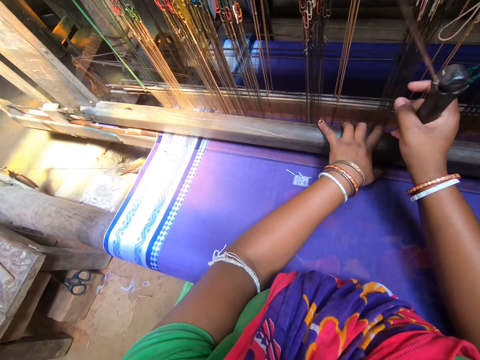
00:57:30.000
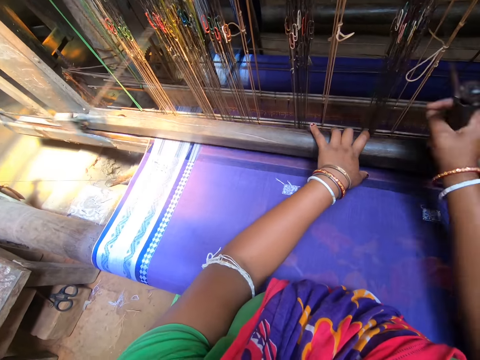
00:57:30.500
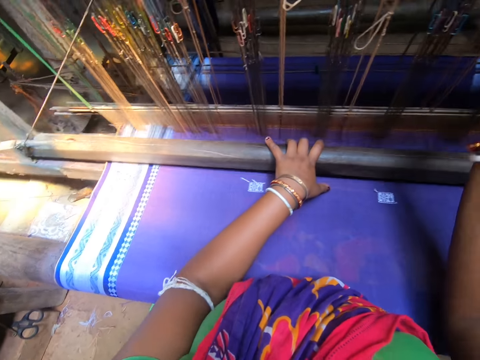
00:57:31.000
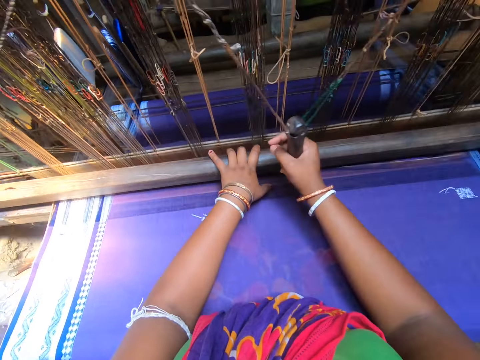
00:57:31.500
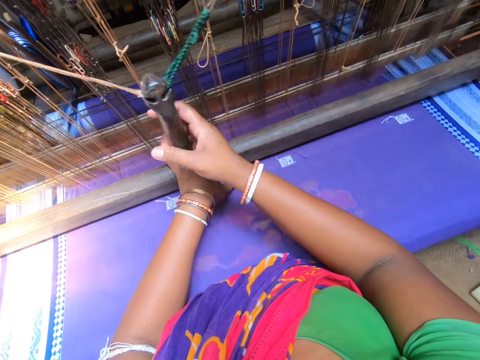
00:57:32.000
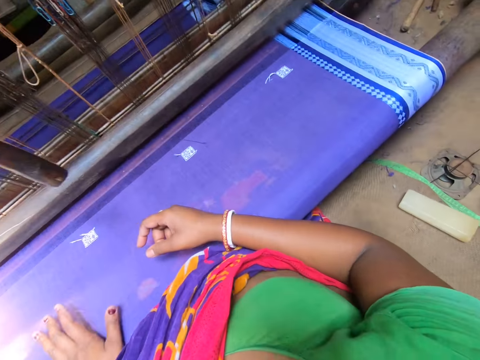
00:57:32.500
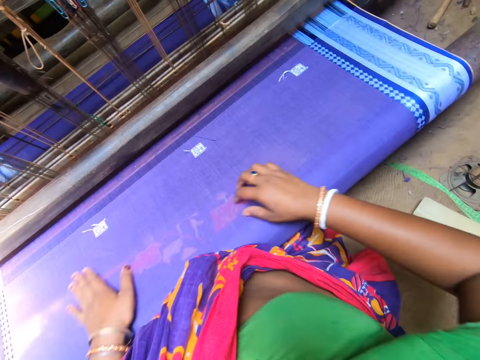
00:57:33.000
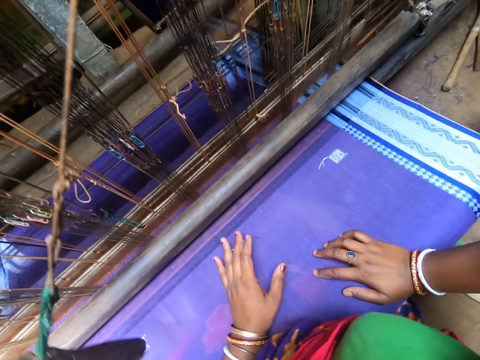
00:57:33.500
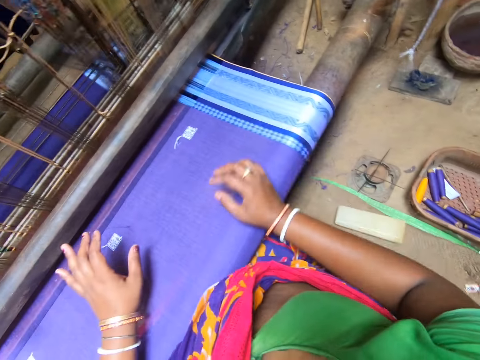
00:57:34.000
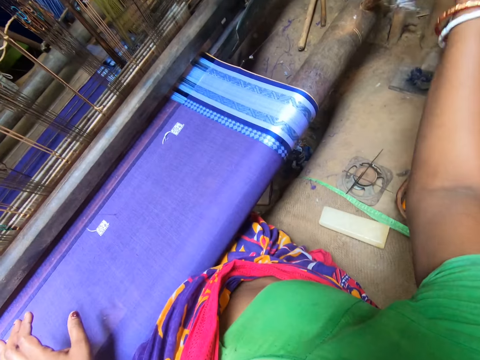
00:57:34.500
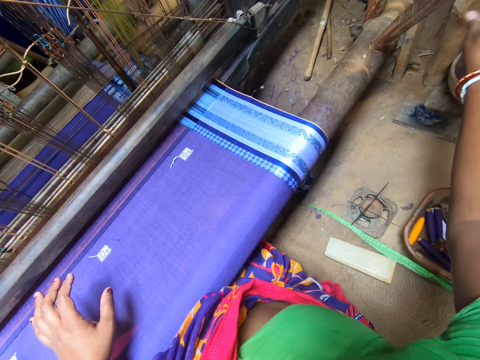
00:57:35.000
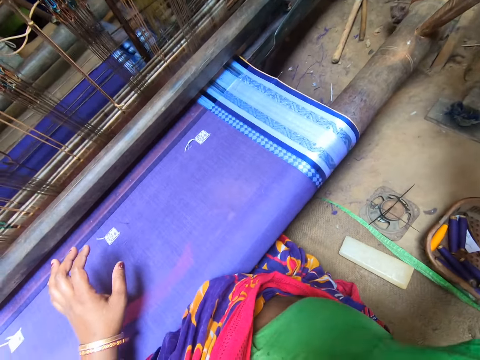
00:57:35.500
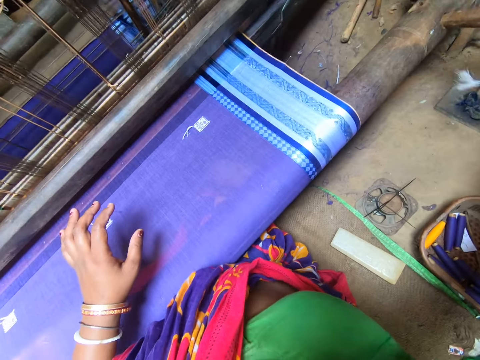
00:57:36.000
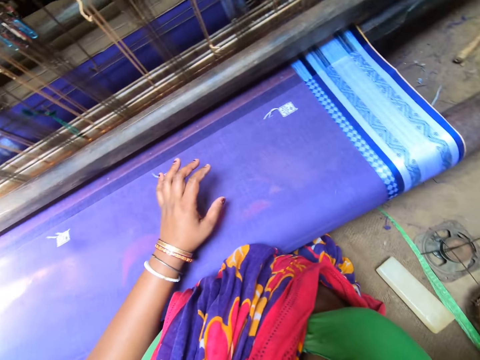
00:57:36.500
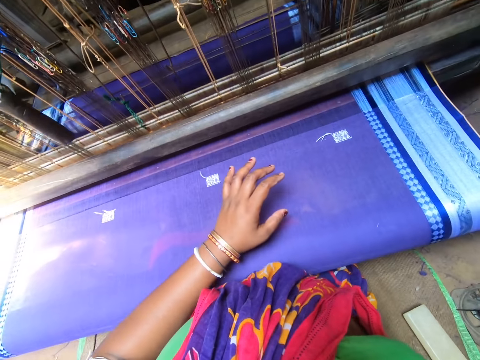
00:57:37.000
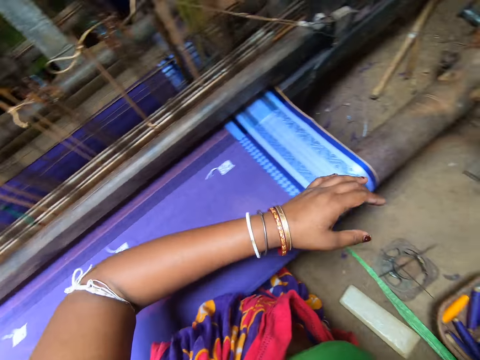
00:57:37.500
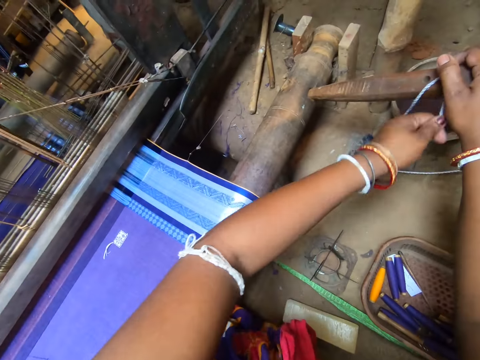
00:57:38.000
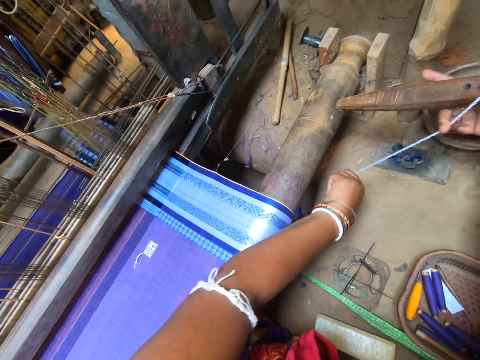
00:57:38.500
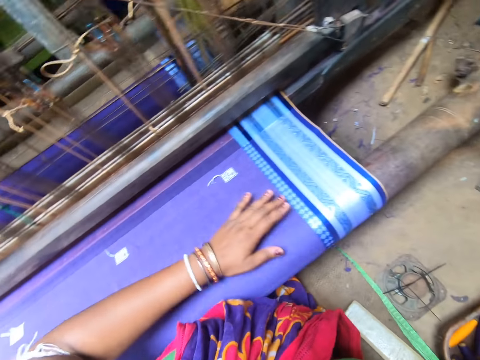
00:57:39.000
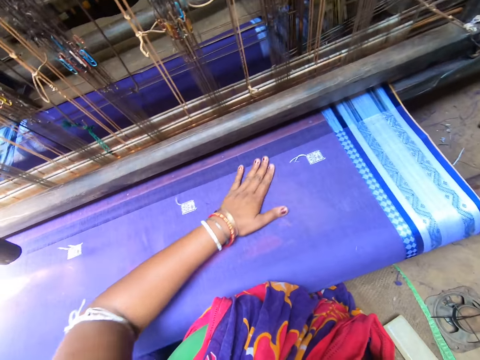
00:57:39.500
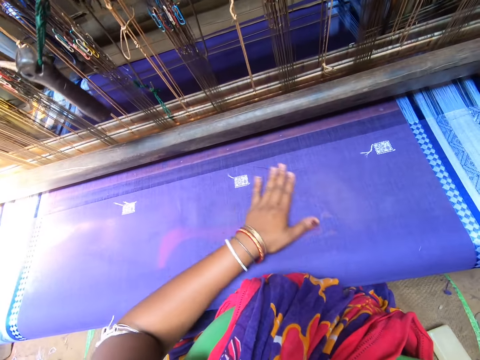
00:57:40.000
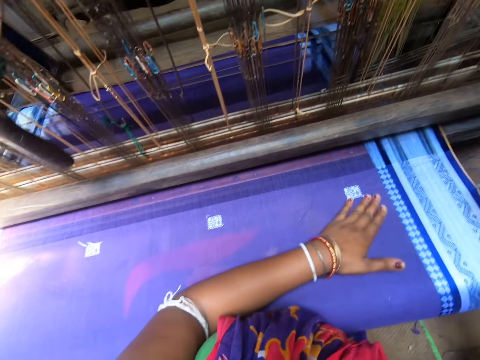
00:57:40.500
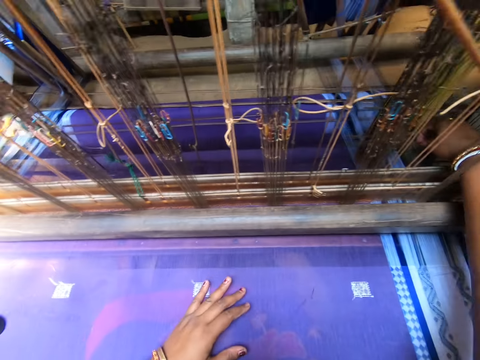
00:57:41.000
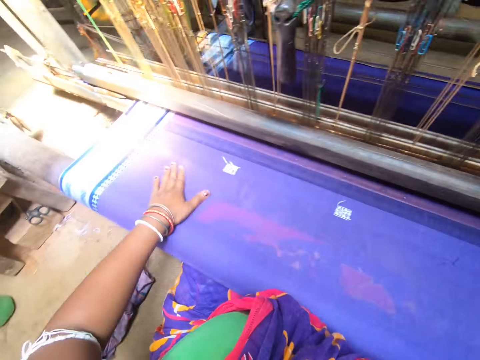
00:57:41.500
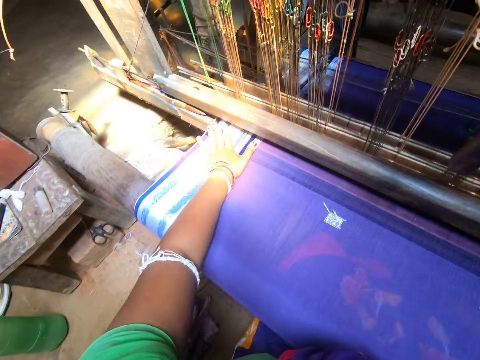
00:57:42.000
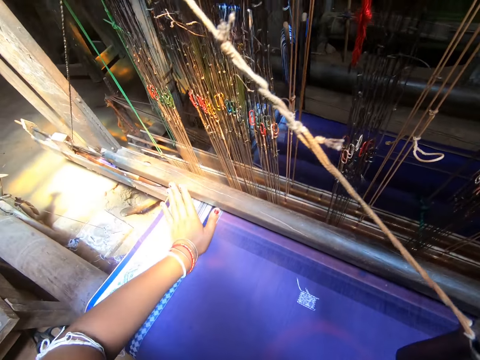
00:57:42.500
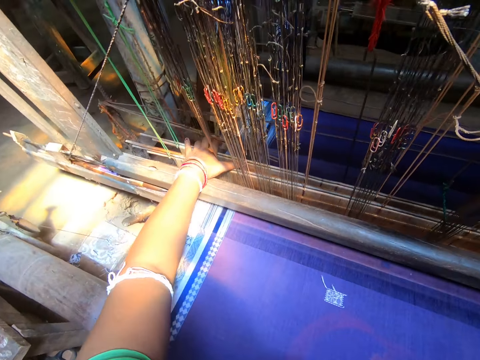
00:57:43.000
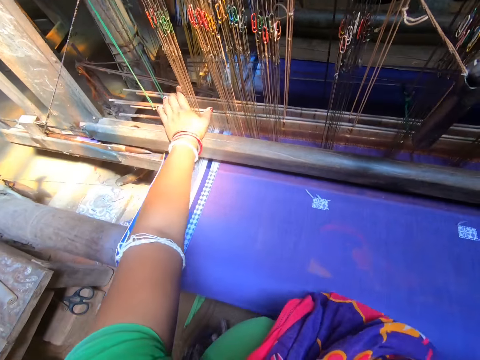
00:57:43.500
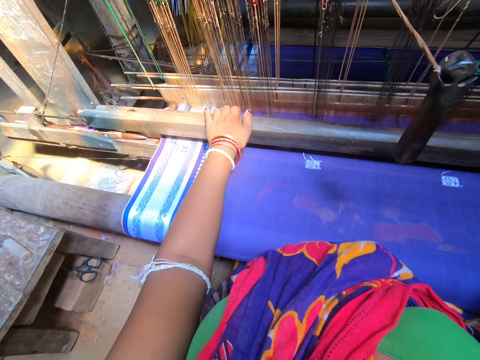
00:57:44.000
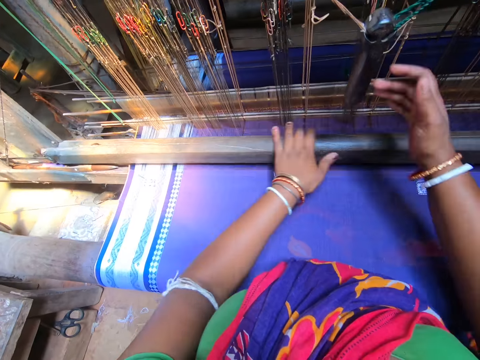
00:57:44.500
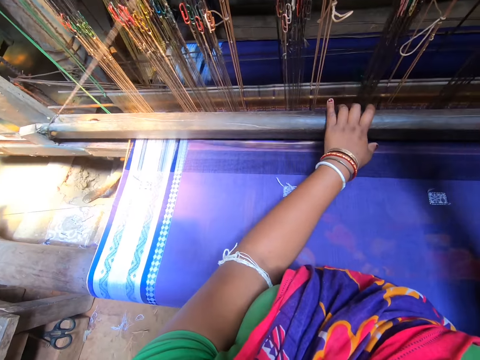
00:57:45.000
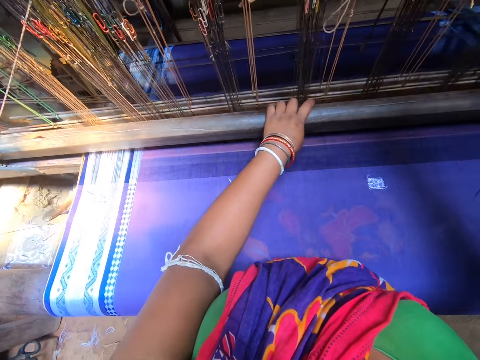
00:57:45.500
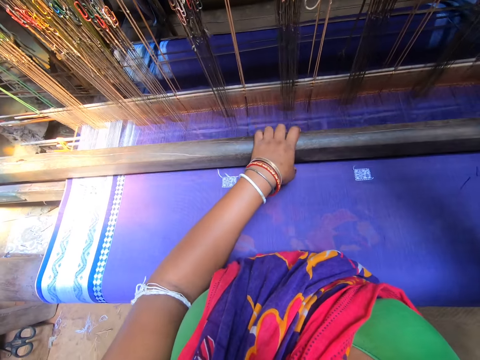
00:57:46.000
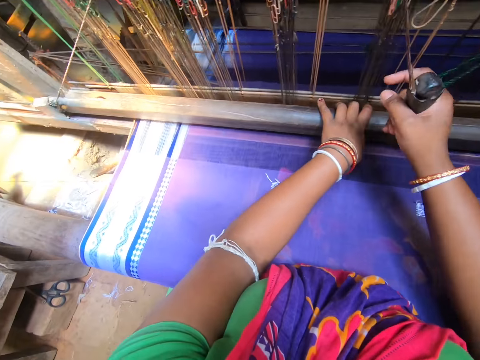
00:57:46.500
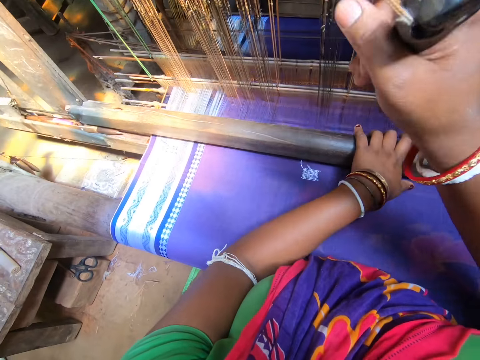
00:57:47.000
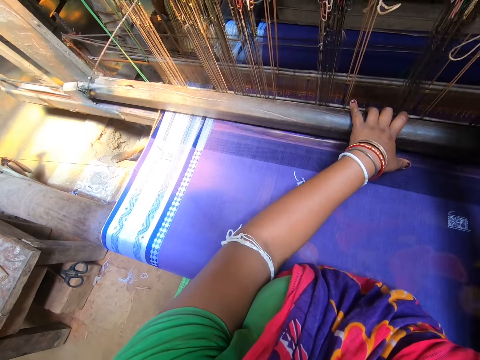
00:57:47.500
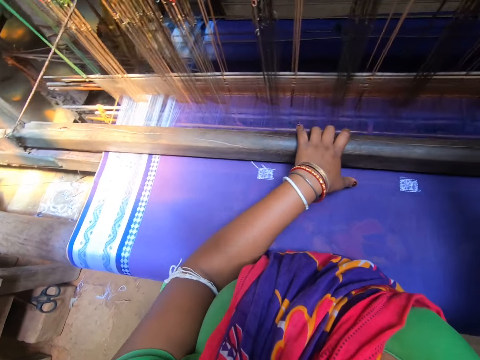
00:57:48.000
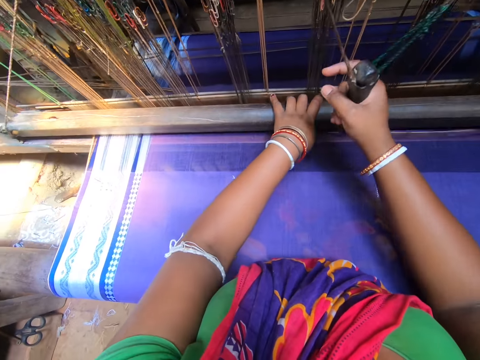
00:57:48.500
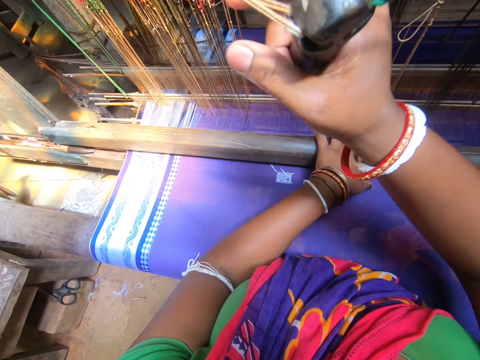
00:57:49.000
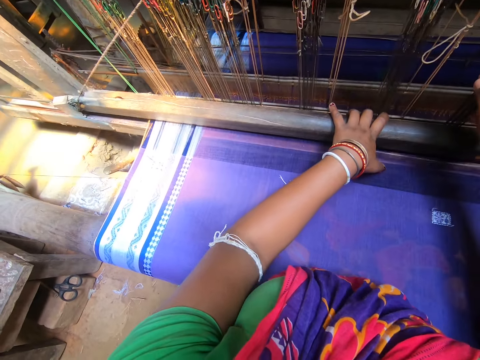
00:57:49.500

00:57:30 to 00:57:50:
The camera wearer stops operating the loom machine. She moves the rope and pulls the rope. She touches the fabric with her left hand. She operates the handloom with both hands.

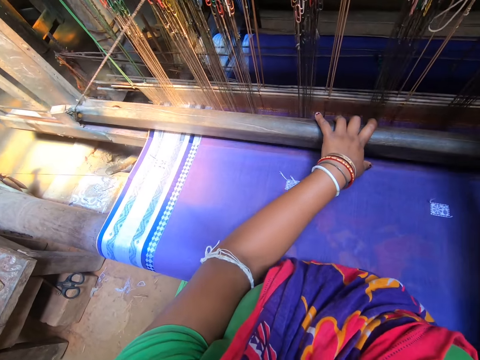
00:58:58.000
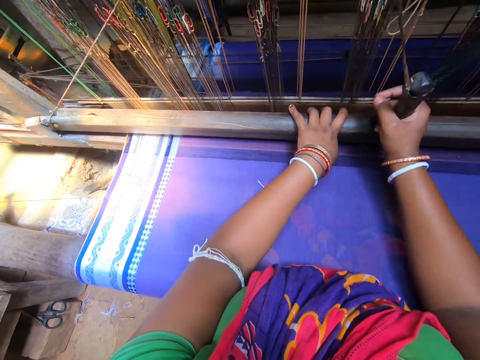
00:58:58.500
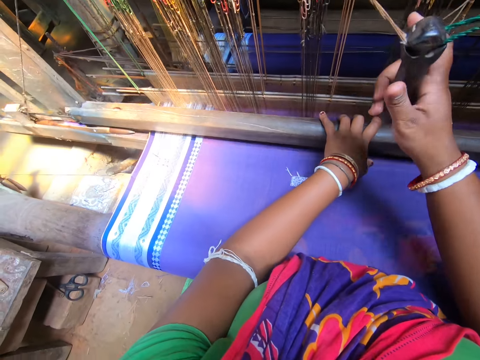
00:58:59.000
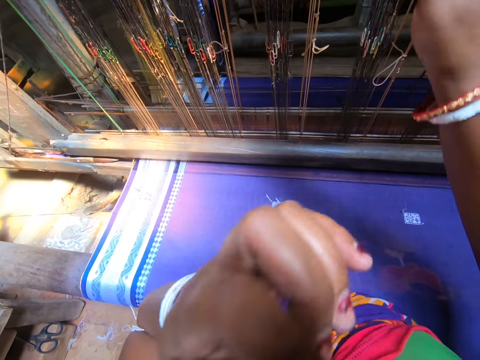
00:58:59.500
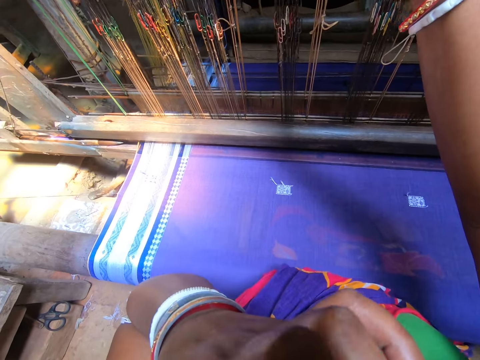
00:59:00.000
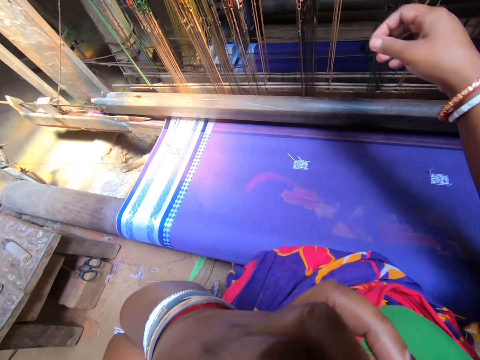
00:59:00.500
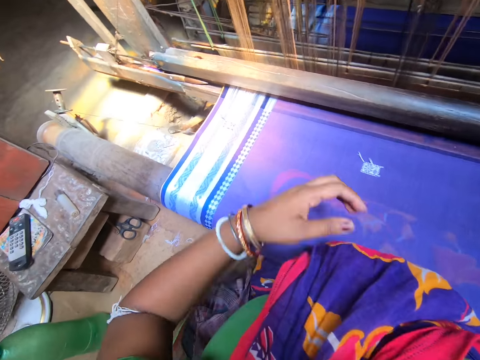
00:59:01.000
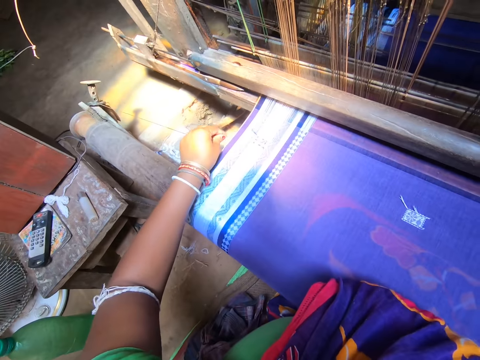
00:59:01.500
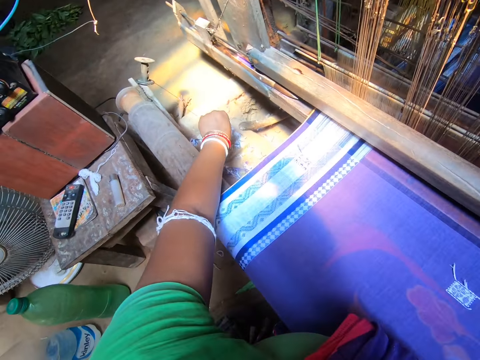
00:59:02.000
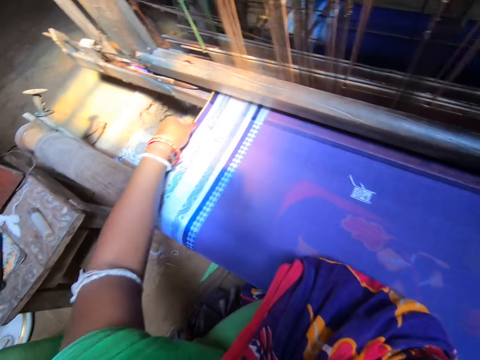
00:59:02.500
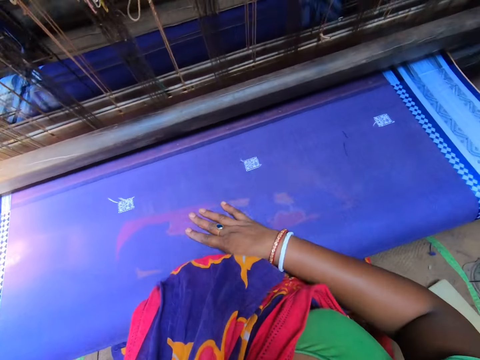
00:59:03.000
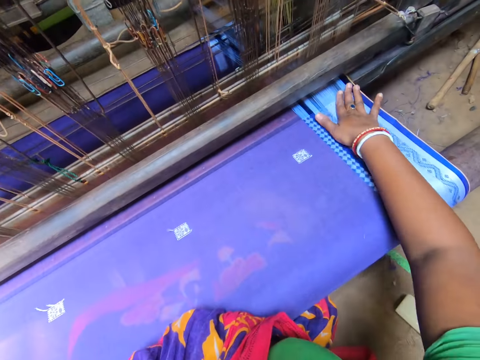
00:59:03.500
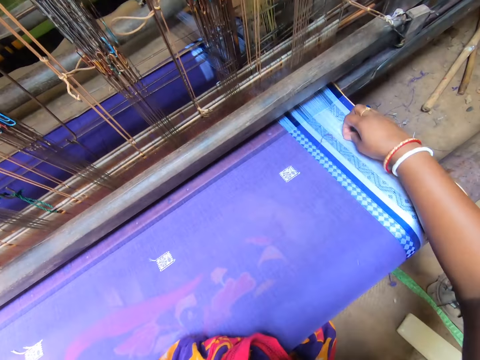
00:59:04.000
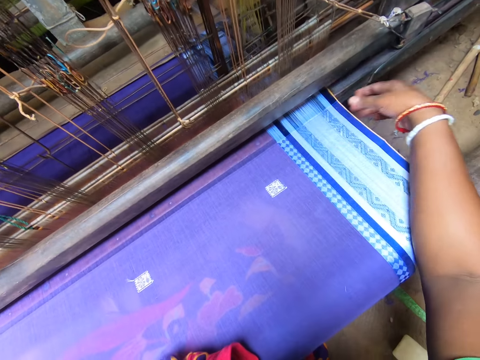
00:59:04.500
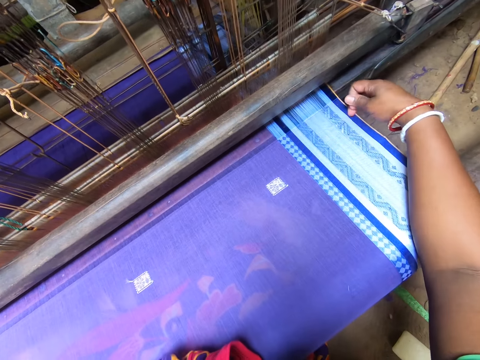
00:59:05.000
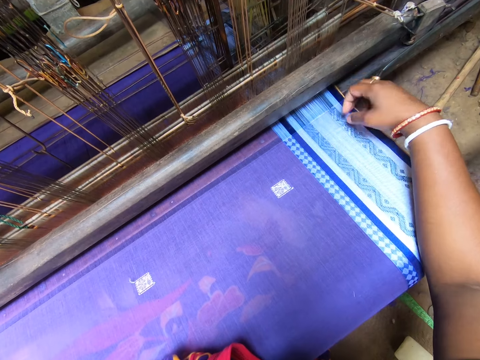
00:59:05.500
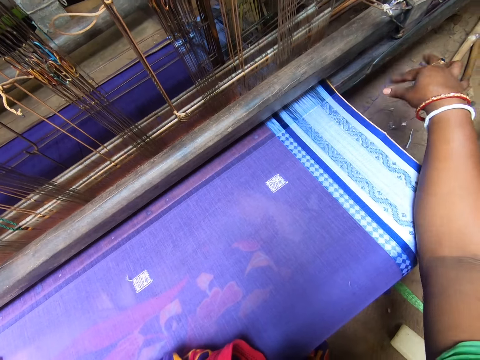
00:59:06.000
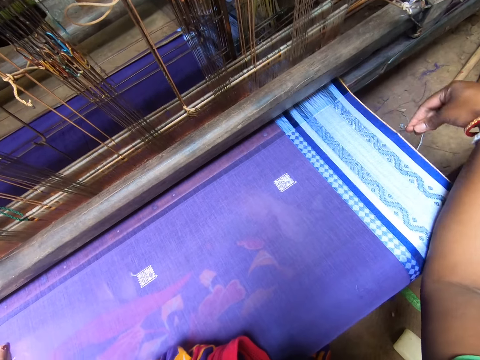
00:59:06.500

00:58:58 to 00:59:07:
The camera wearer touches her face with her left hand. She removes some wool from the fabric with her right hand.
